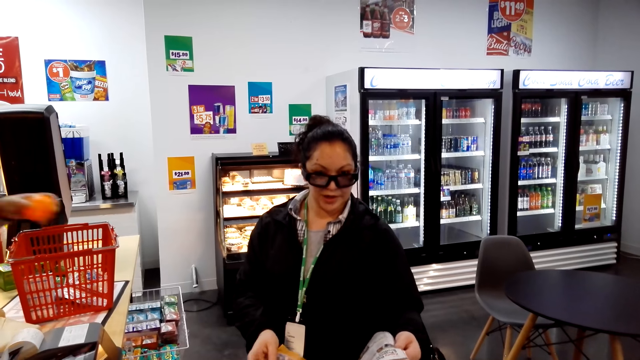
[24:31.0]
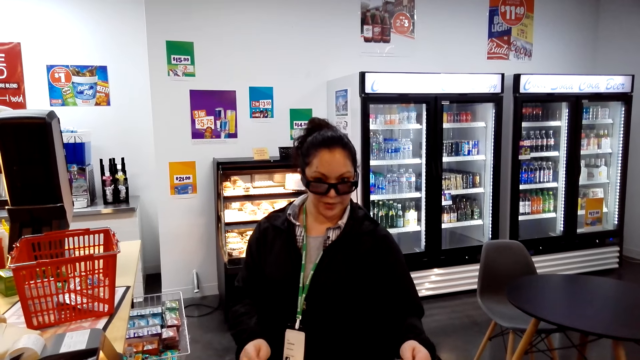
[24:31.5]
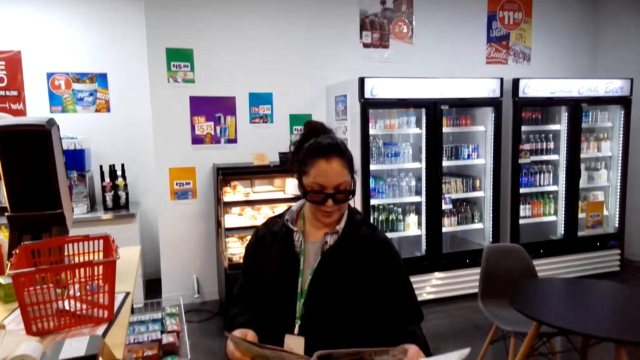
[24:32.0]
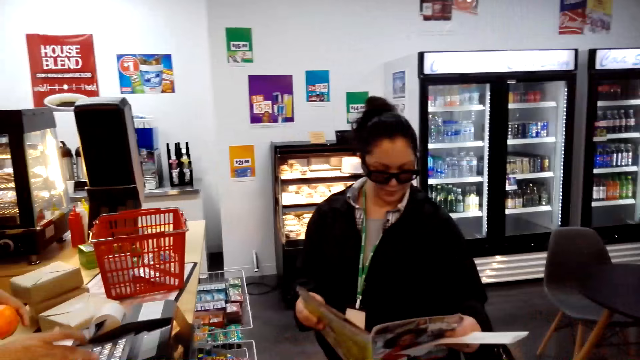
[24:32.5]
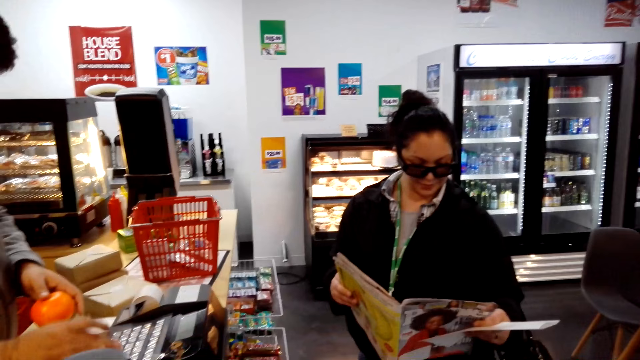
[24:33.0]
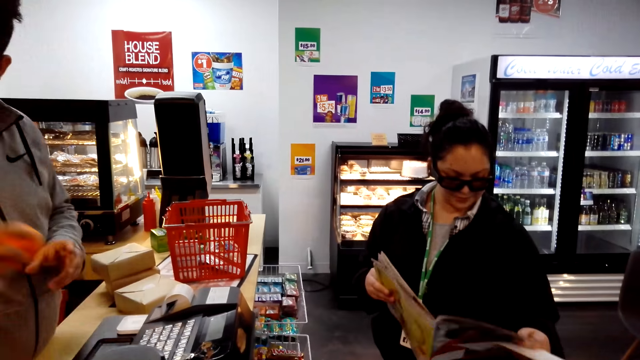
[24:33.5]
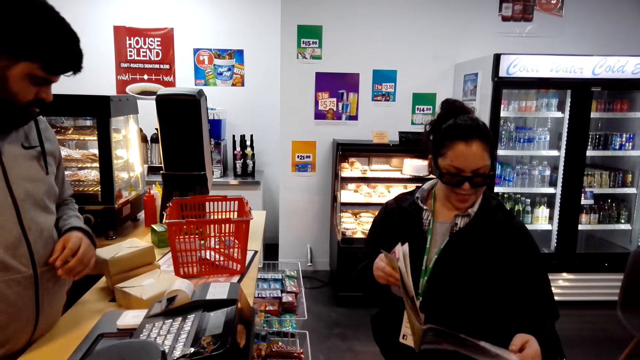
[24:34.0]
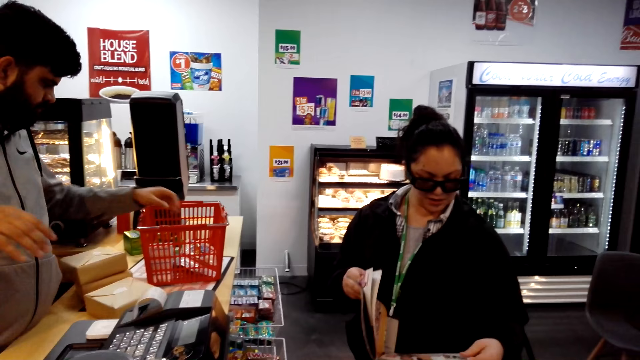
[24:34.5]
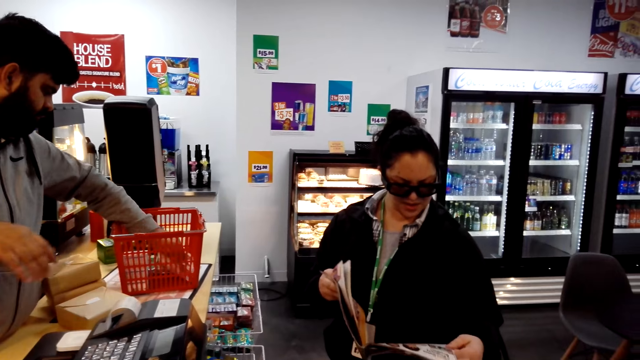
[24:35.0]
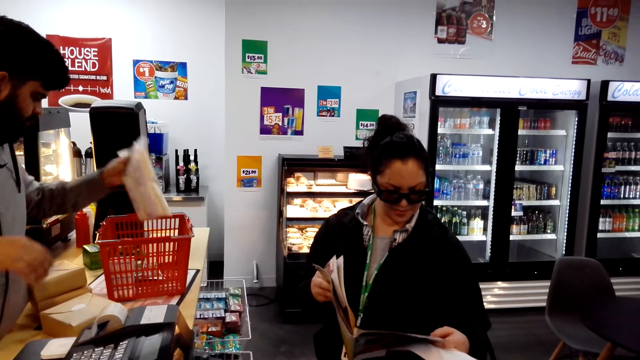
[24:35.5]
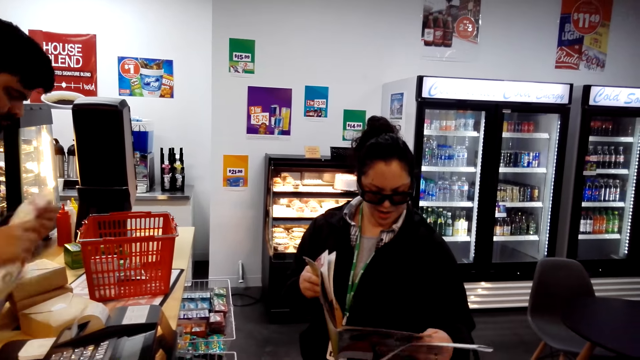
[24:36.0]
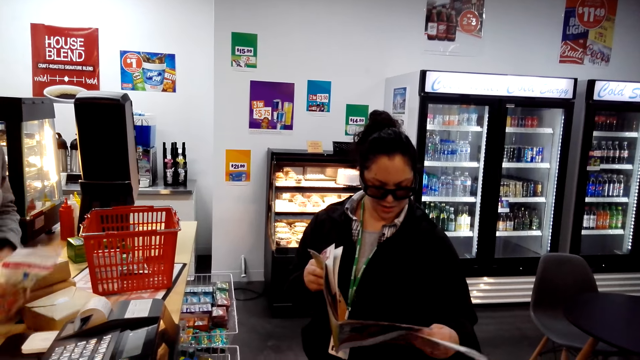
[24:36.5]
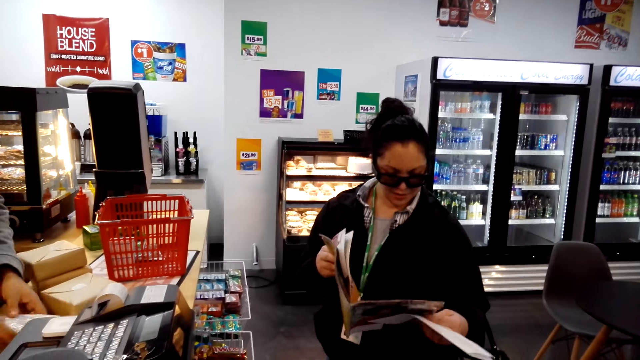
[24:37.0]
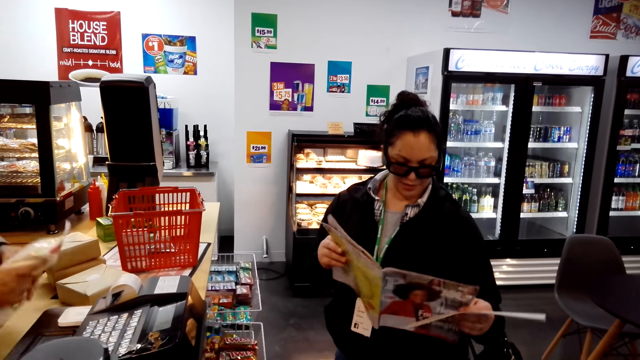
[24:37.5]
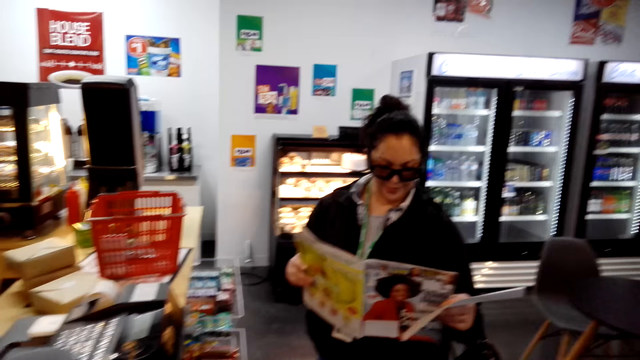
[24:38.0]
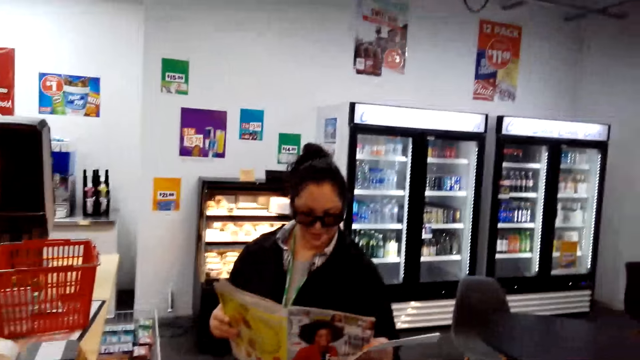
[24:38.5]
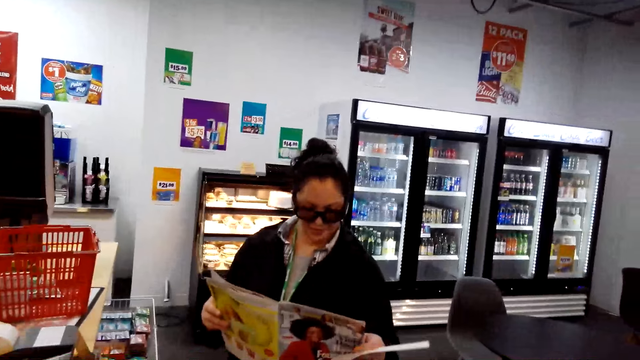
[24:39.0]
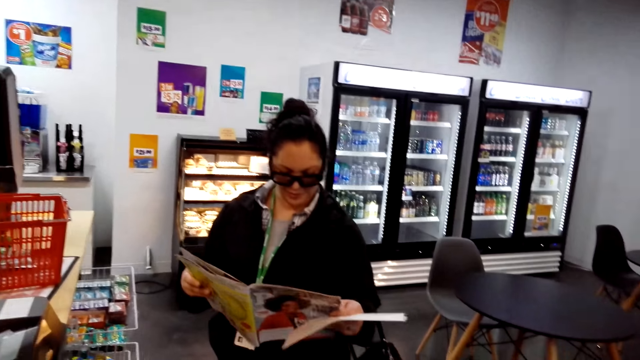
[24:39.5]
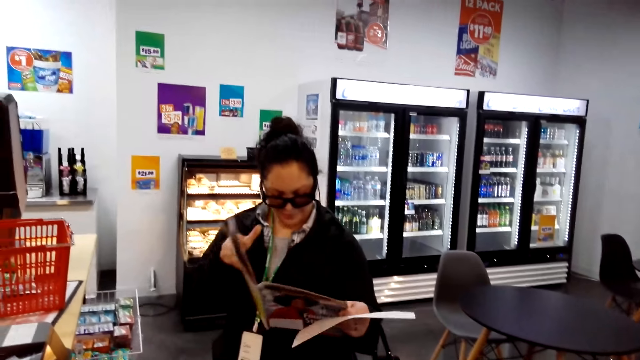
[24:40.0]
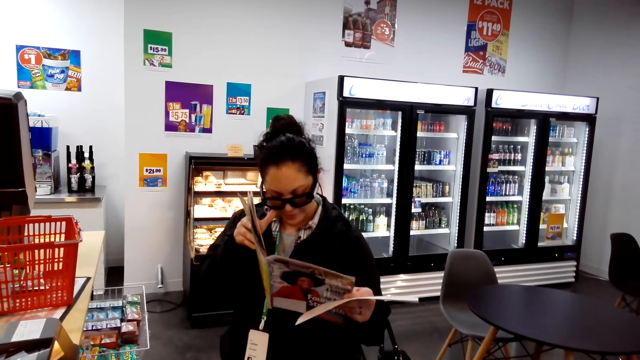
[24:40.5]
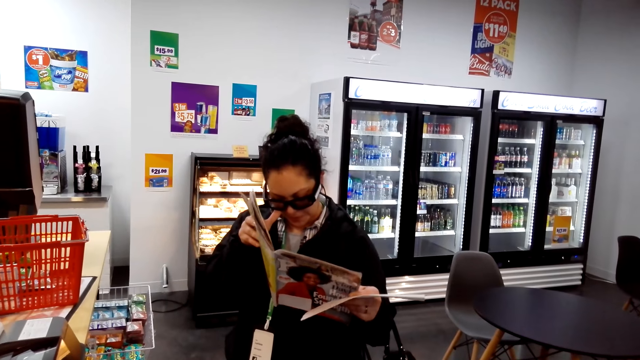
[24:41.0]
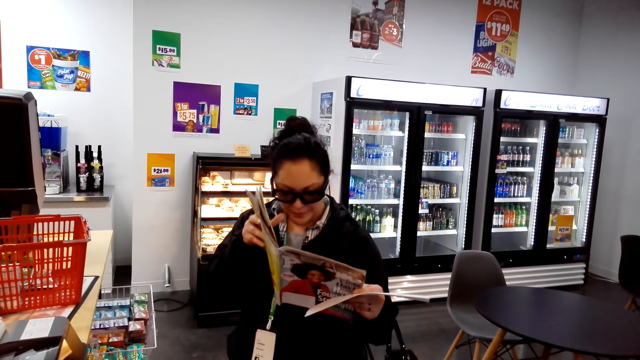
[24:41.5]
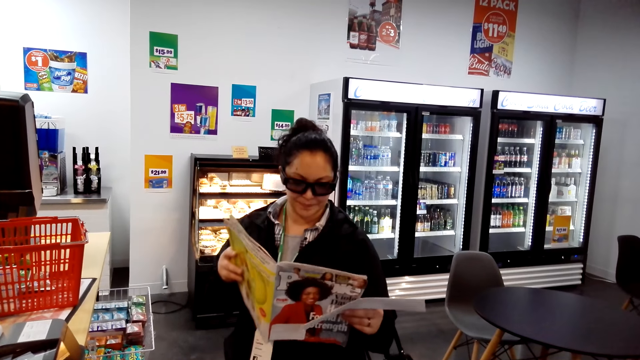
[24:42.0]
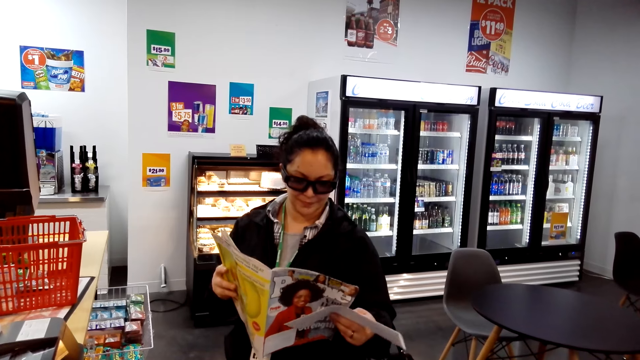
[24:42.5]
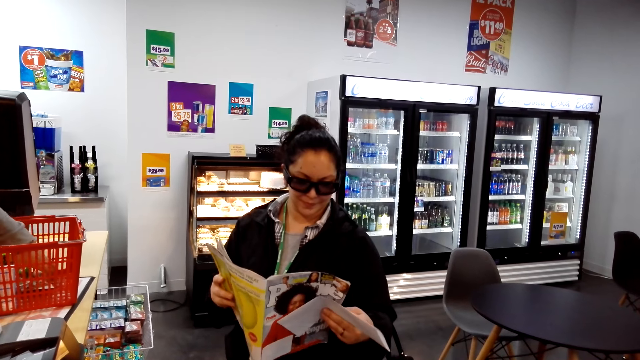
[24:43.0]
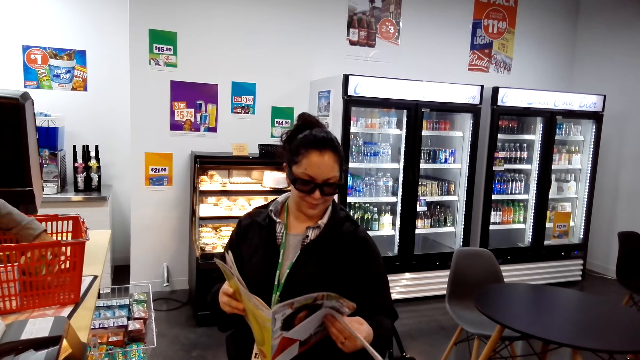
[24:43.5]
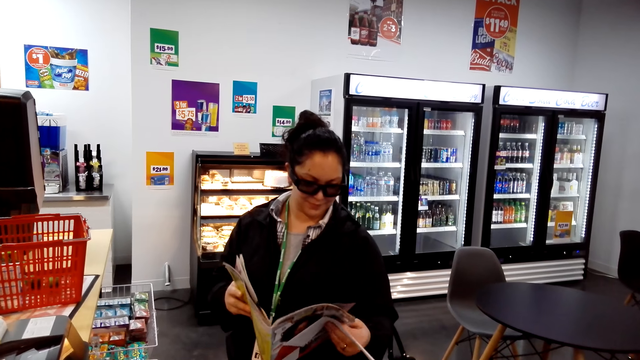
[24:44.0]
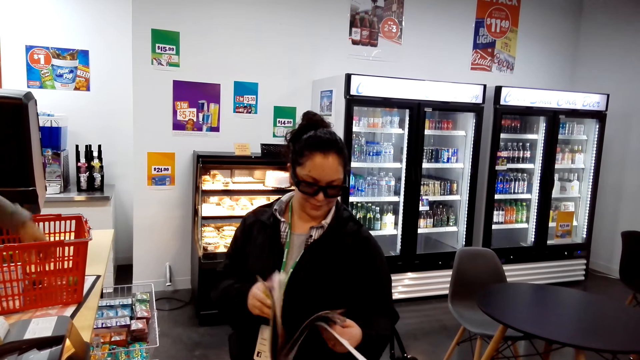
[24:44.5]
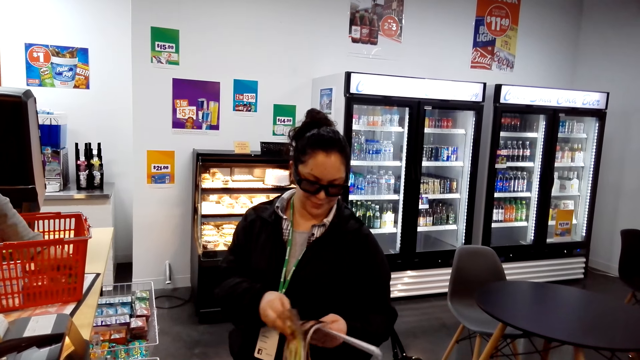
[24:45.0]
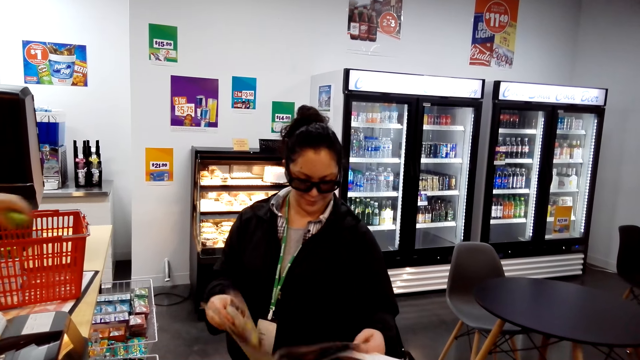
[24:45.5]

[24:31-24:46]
A man picks something. The camera wearer looks around. The man picks something. A woman reads the magazine. The camera wearer looks around. The woman adjusts glasses. The man picks something.

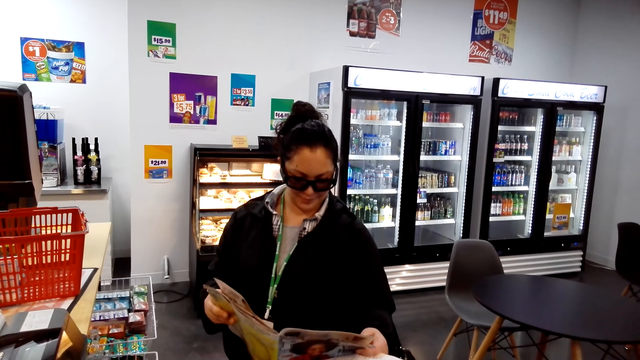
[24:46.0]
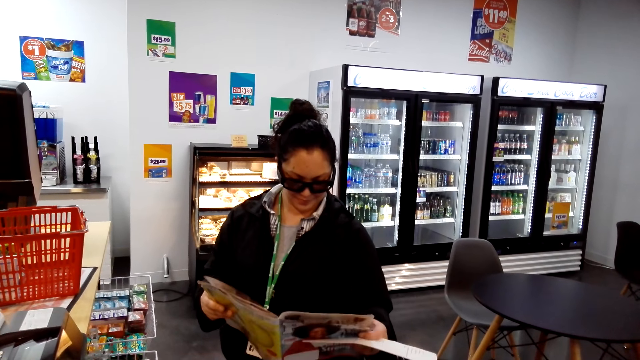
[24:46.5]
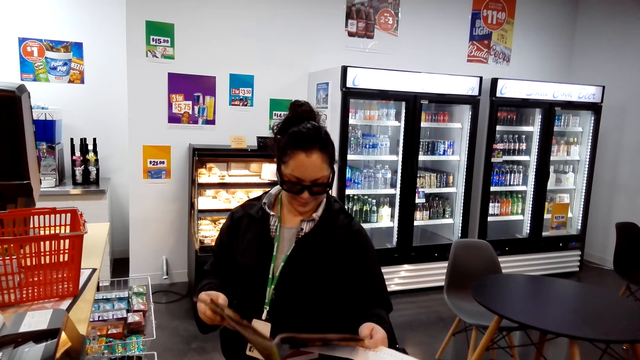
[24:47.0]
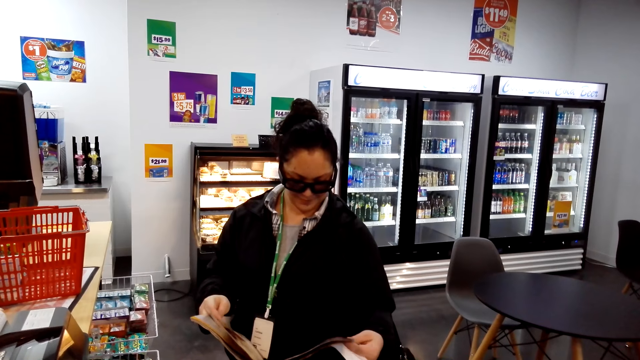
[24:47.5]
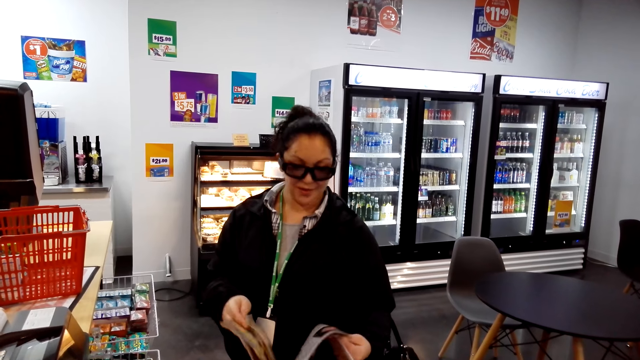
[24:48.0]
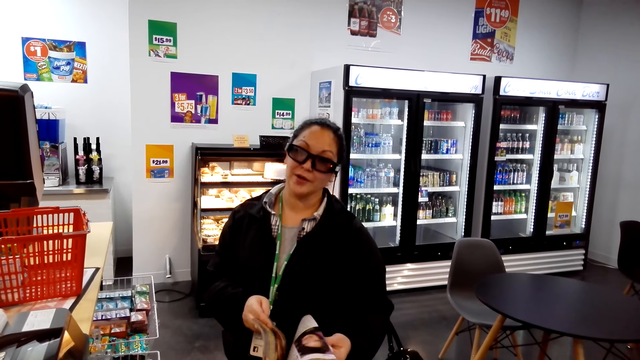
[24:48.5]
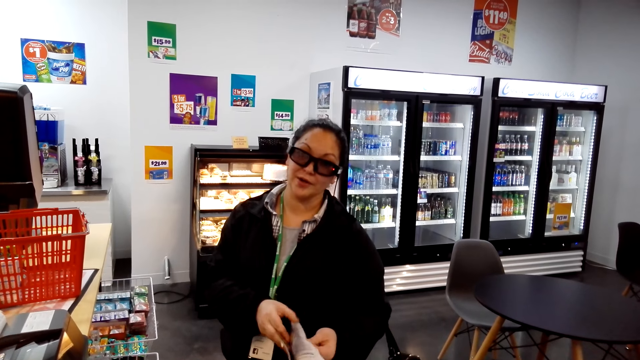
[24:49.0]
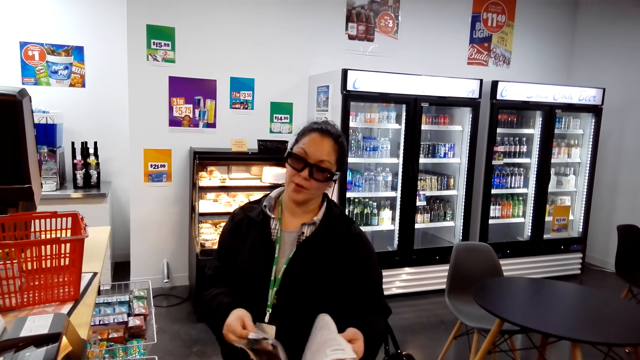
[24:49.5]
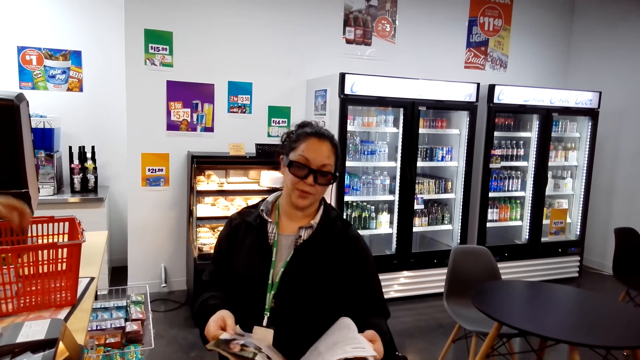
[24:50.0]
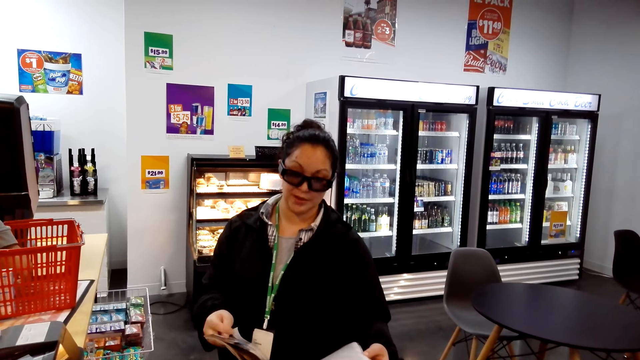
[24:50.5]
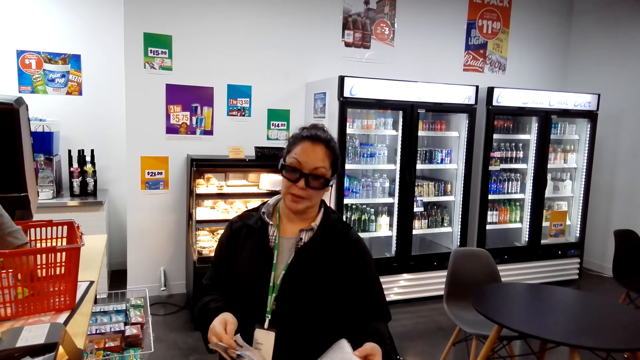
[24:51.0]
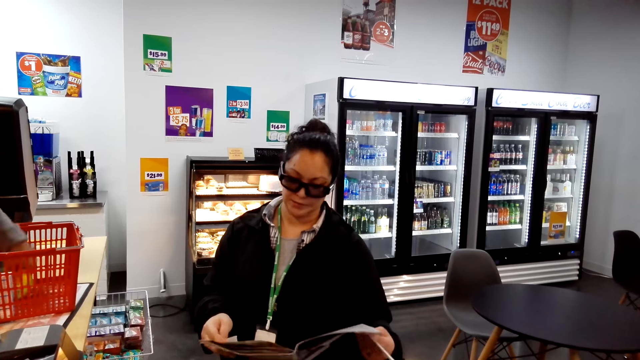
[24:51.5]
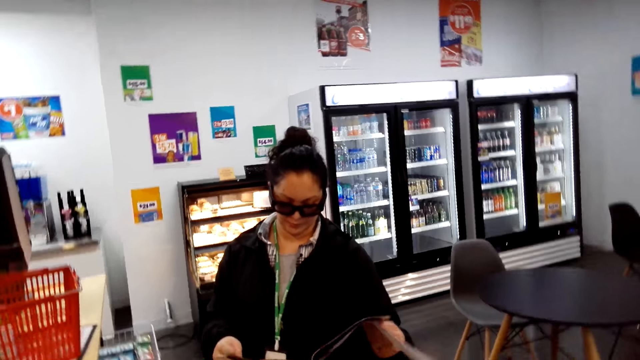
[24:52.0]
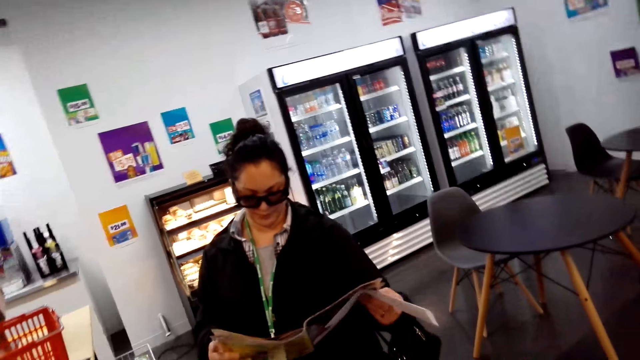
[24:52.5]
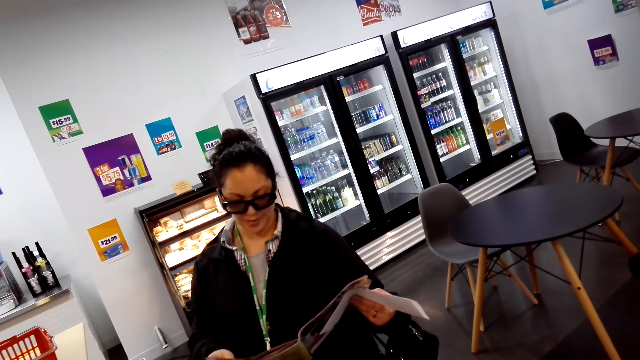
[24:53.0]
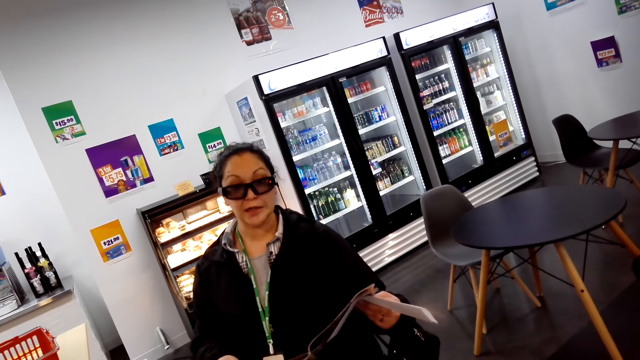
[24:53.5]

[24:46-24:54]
A woman turns pages on the magazine. The woman reads the magazine. The woman nods her head.
